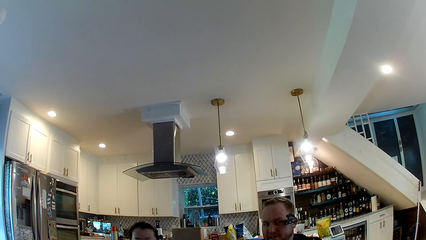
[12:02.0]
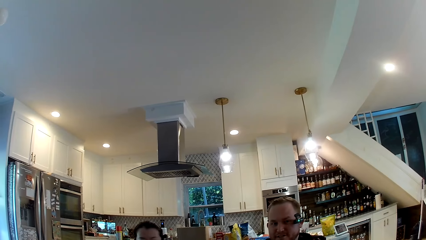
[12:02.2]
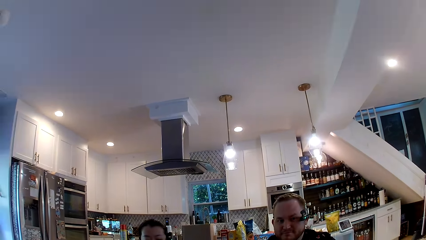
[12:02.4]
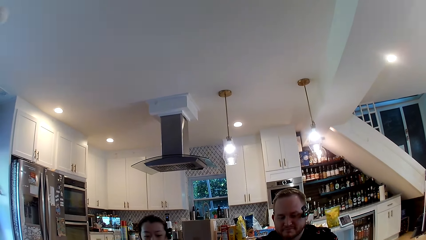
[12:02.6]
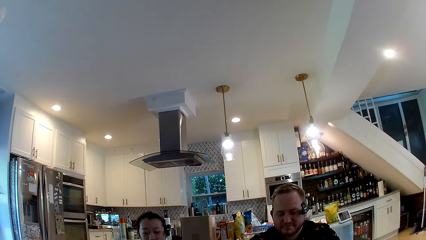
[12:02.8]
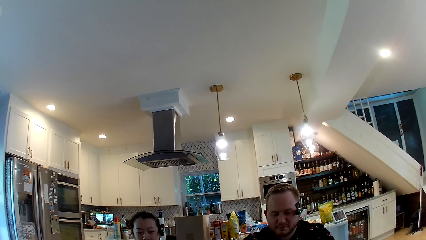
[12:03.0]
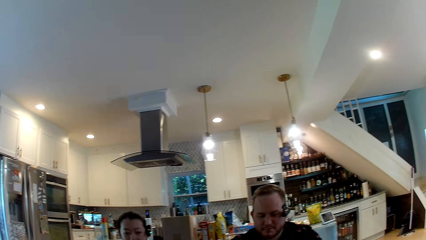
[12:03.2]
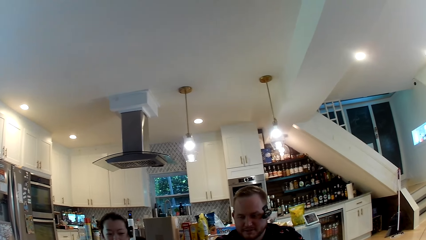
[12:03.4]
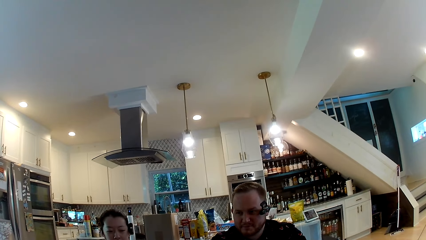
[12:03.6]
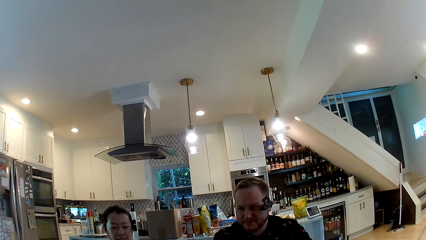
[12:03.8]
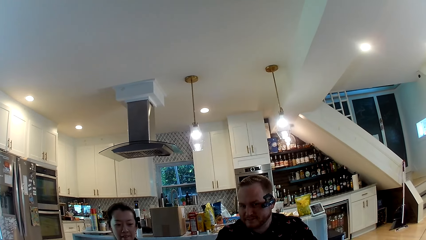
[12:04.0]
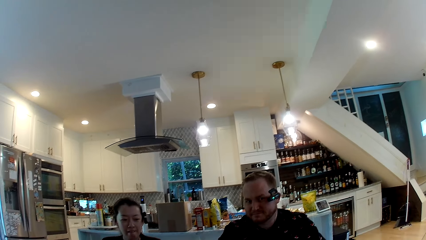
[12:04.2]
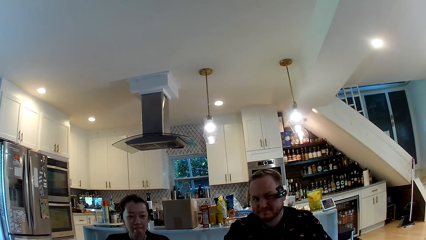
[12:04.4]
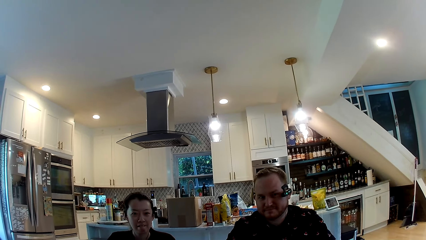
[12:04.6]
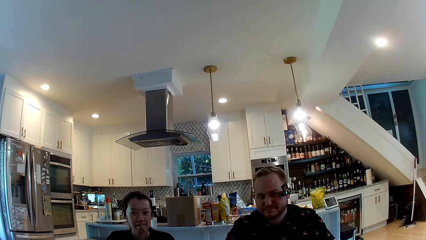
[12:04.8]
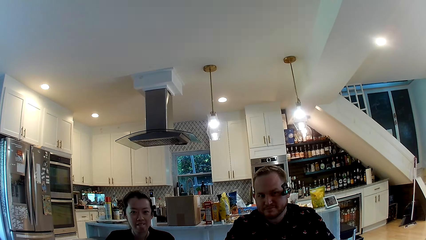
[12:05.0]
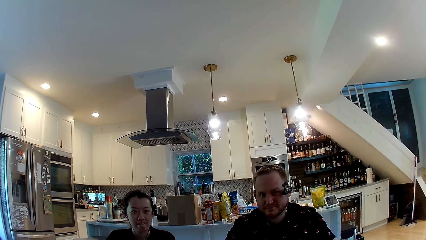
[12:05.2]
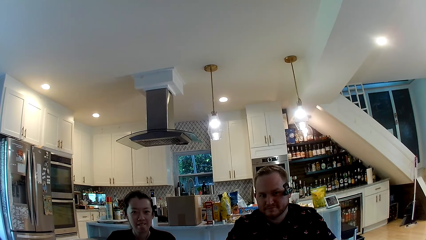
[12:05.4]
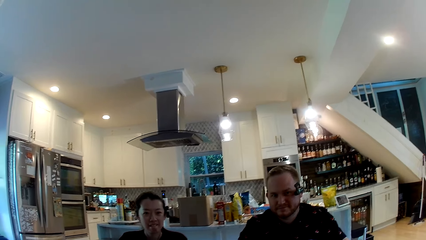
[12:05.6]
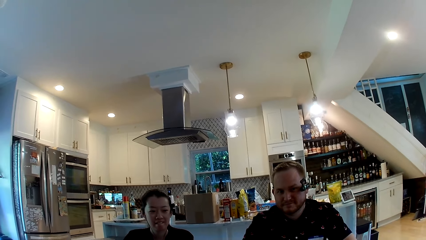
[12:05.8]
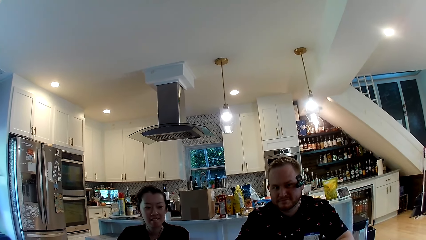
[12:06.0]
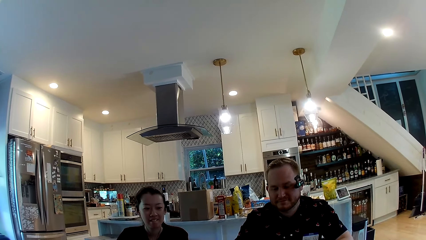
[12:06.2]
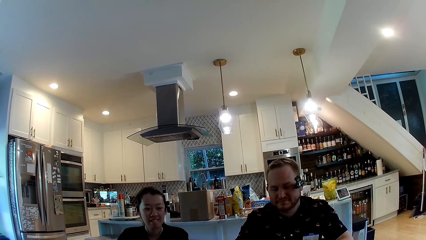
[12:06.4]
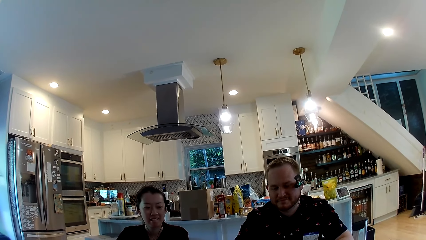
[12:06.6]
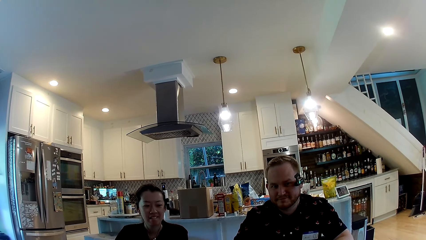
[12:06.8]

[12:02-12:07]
The man converses with the camera wearer, the woman, and another woman.

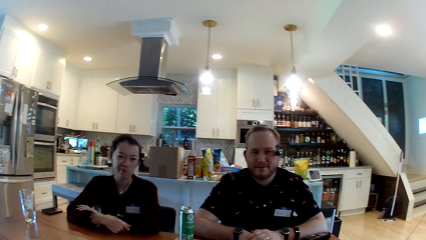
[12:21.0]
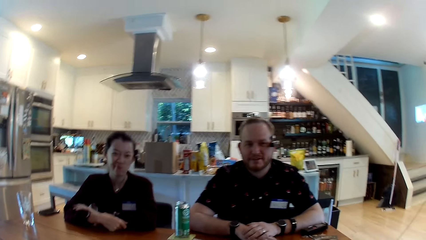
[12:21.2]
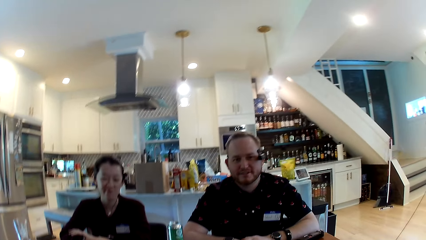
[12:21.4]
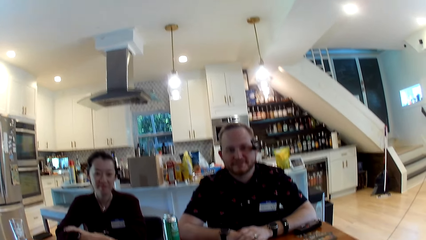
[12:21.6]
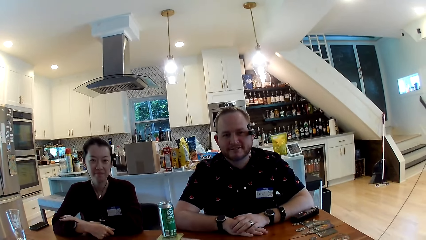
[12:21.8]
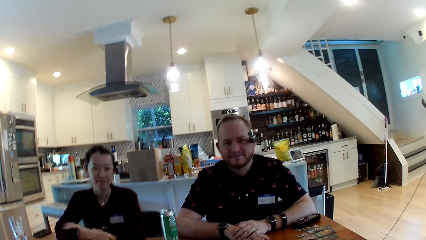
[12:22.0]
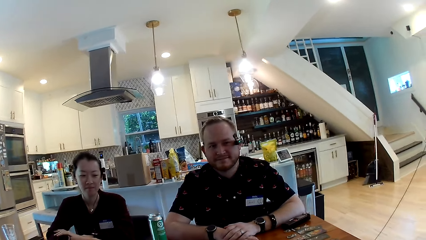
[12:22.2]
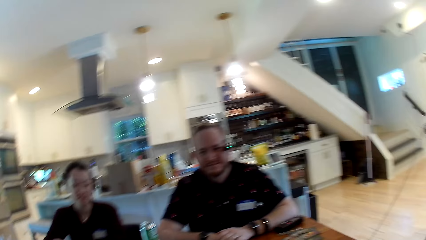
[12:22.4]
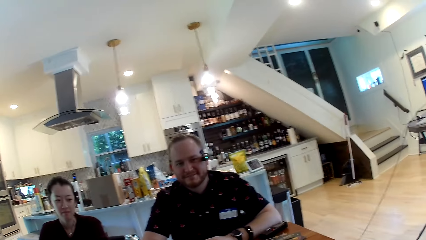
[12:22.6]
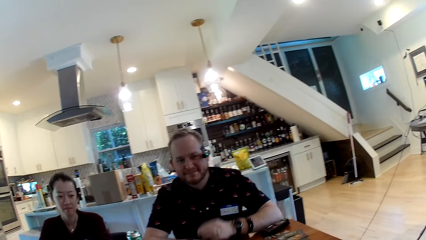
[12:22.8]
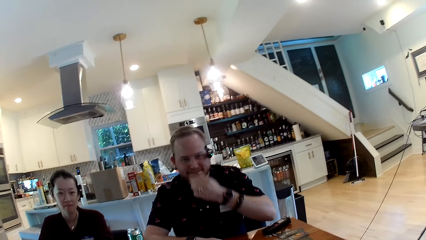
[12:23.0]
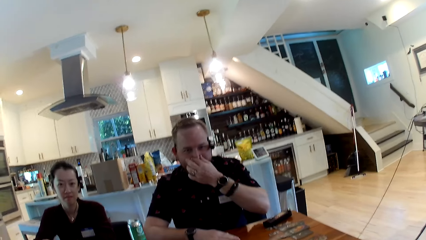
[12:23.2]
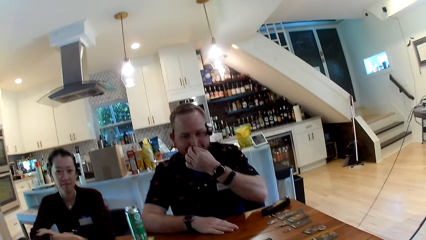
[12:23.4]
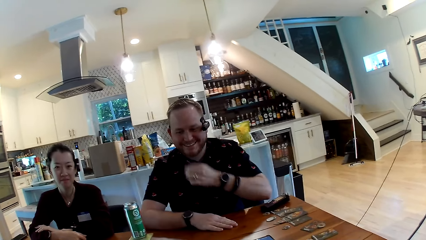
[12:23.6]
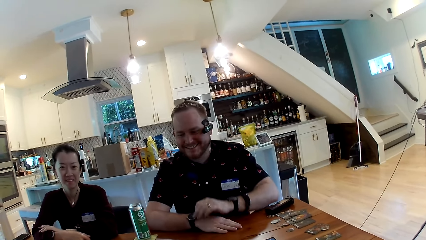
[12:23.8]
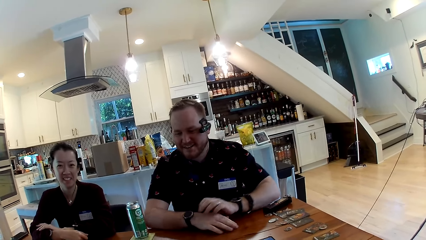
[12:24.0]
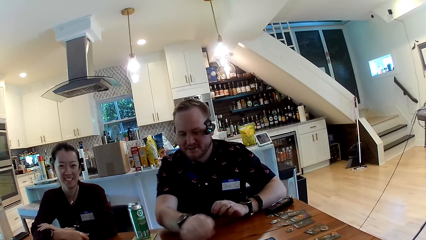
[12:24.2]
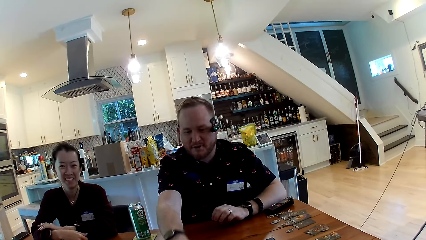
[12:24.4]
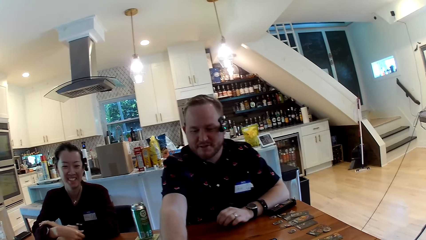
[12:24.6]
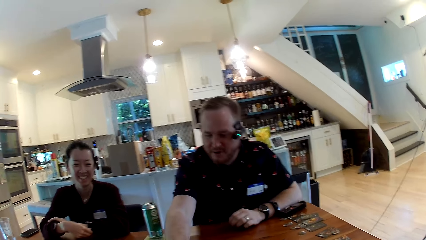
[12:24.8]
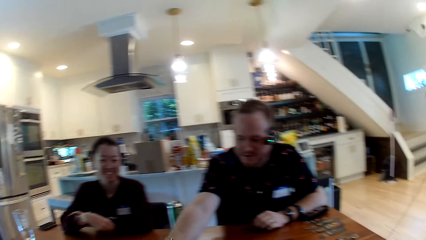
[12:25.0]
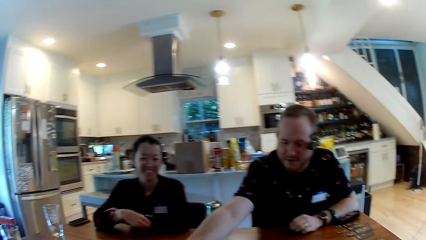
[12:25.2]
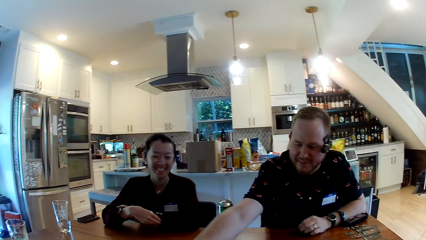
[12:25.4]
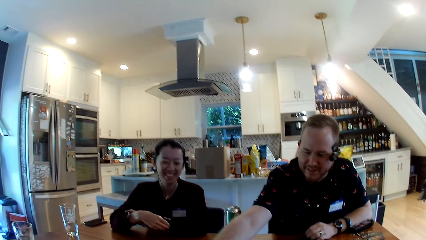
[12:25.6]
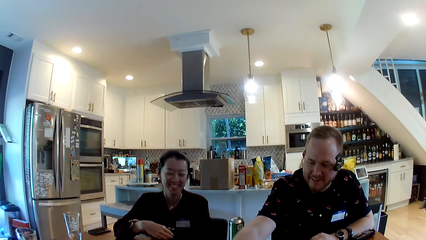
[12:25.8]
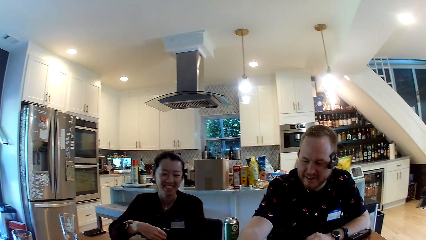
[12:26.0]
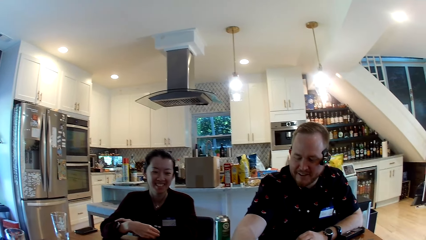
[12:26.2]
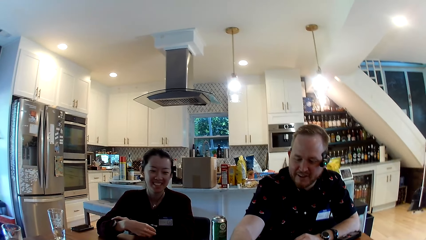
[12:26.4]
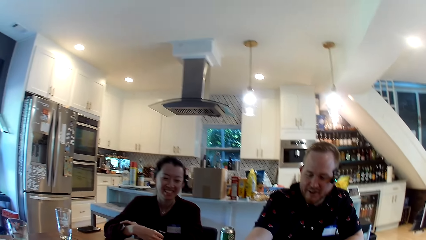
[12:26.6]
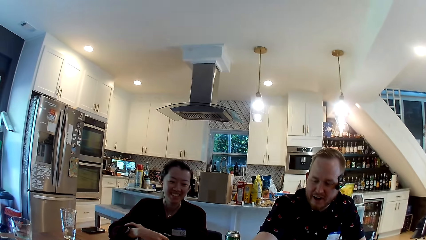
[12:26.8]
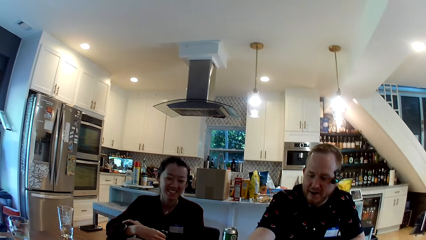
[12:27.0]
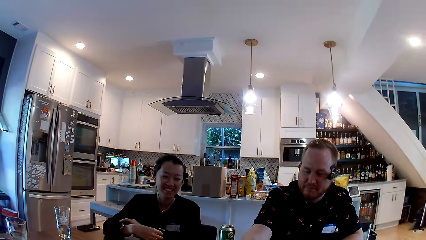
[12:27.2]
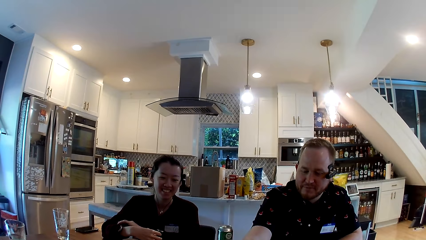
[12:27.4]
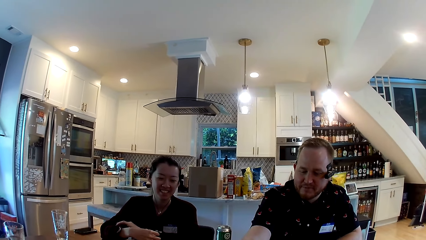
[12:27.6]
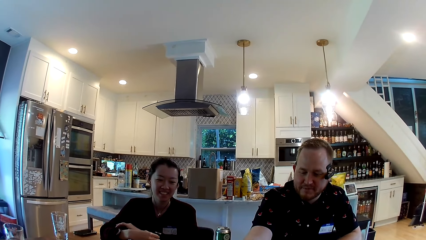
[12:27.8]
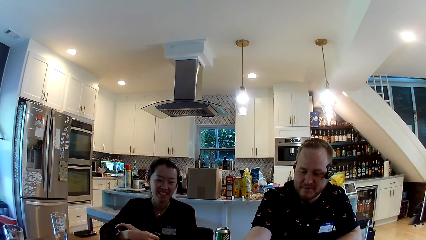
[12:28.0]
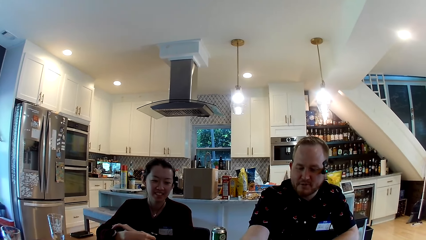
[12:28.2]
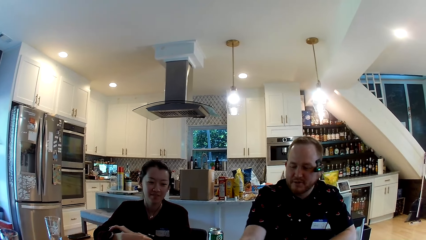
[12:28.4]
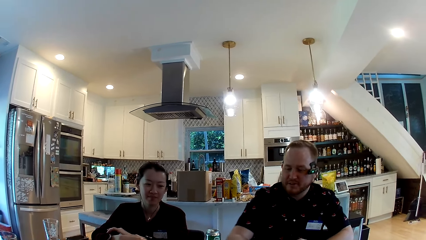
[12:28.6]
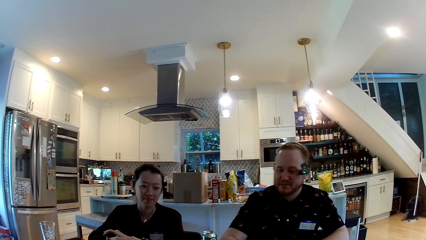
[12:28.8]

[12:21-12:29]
The man touches his nose with his left hand.
